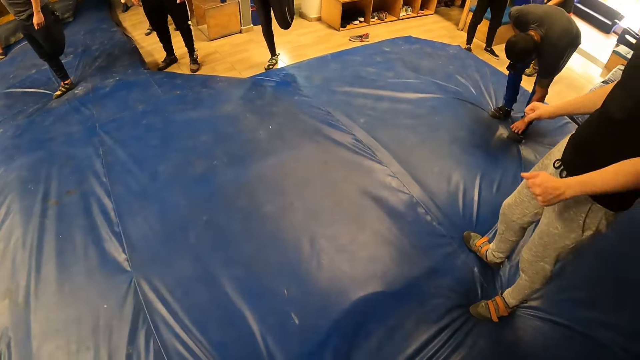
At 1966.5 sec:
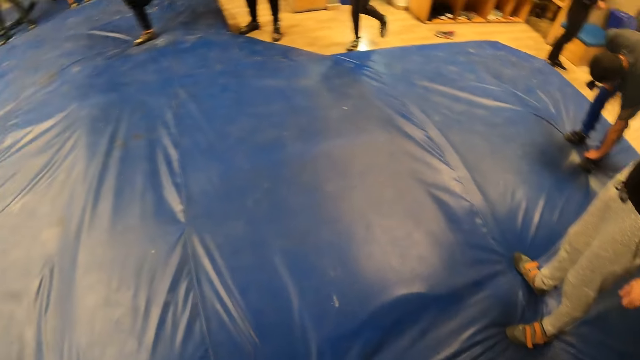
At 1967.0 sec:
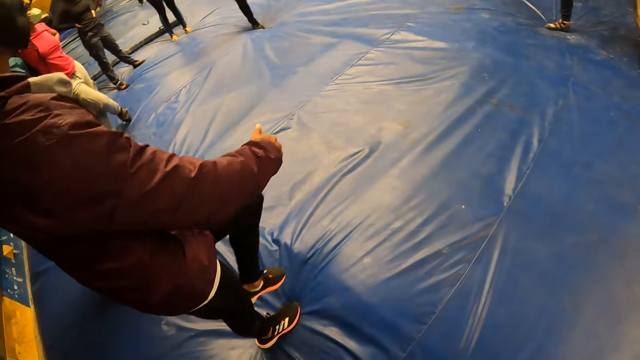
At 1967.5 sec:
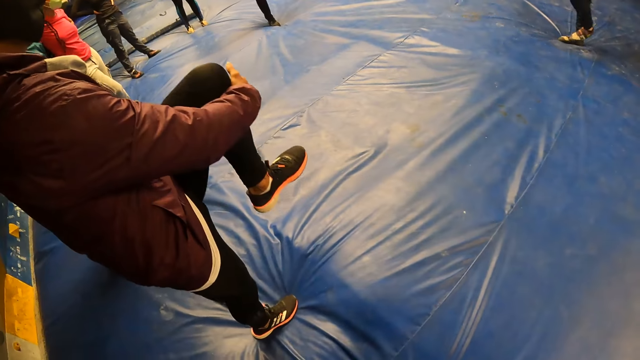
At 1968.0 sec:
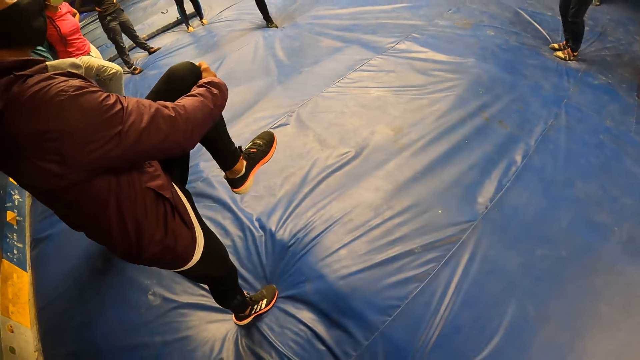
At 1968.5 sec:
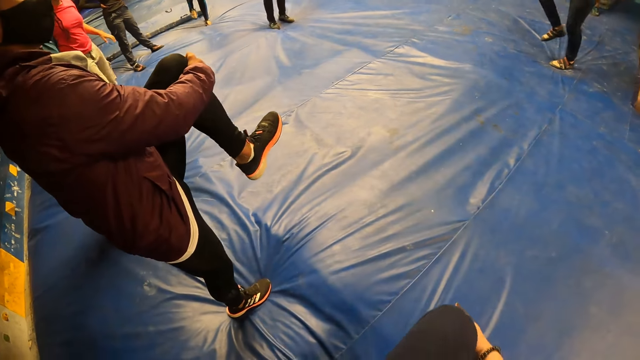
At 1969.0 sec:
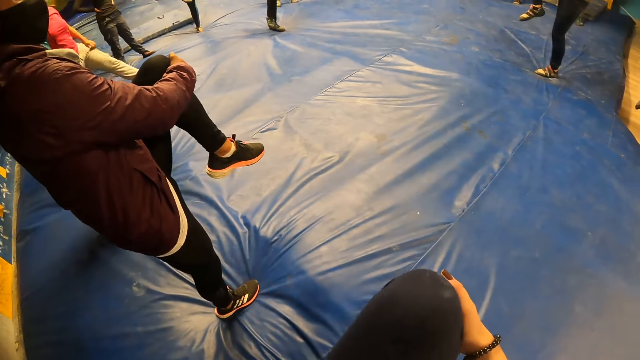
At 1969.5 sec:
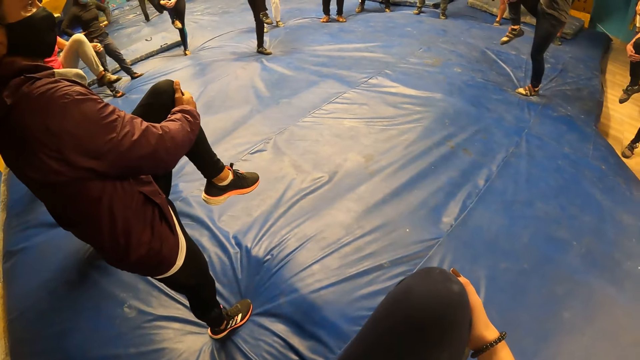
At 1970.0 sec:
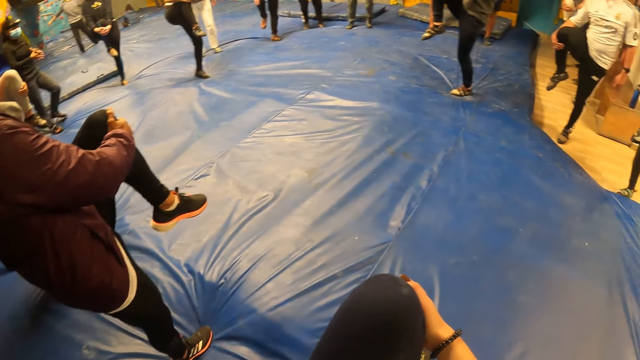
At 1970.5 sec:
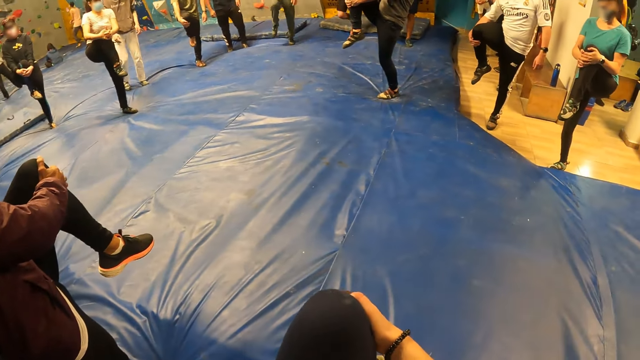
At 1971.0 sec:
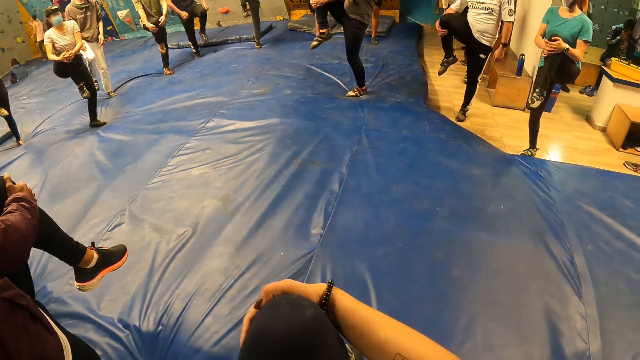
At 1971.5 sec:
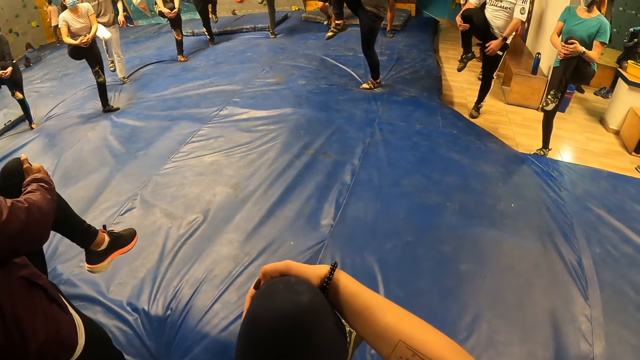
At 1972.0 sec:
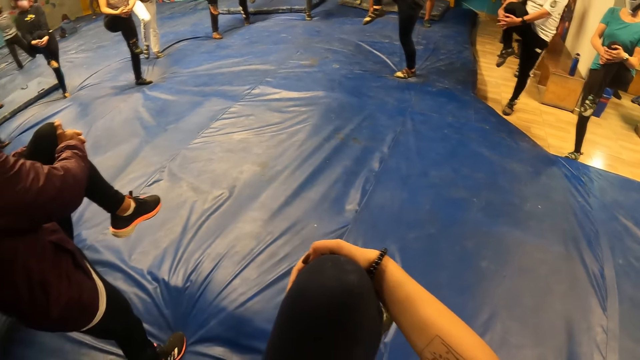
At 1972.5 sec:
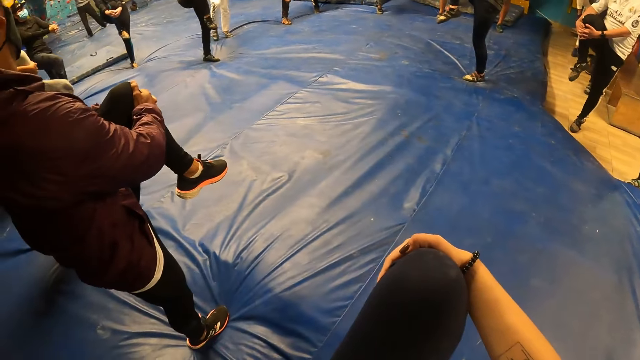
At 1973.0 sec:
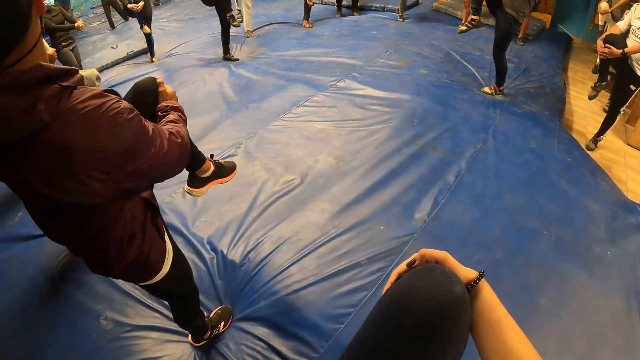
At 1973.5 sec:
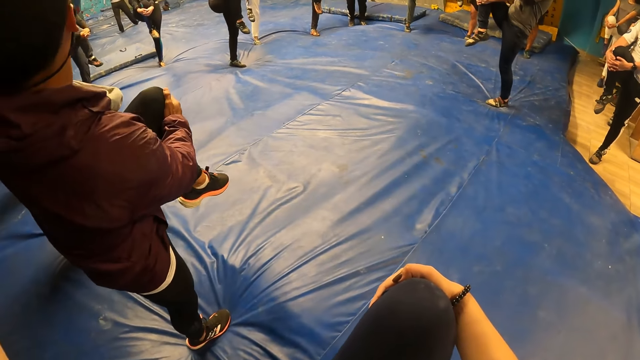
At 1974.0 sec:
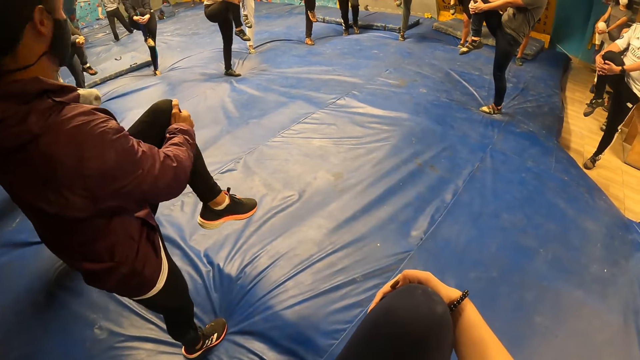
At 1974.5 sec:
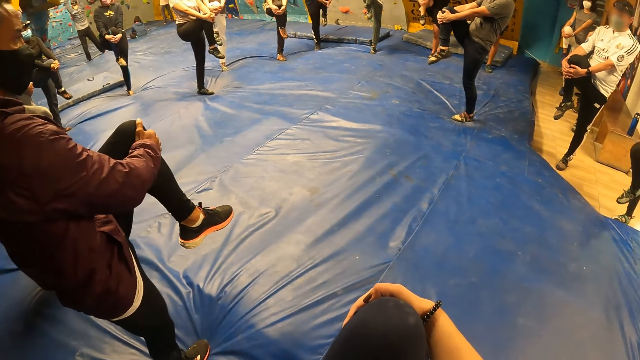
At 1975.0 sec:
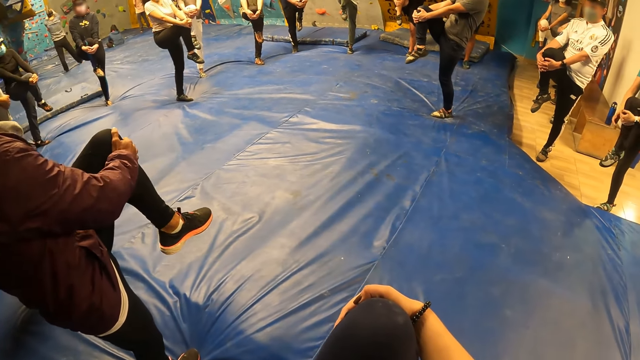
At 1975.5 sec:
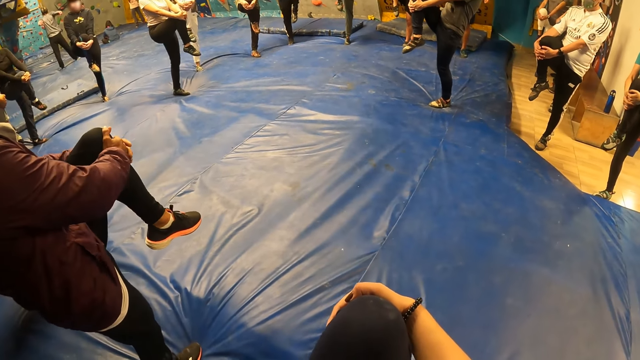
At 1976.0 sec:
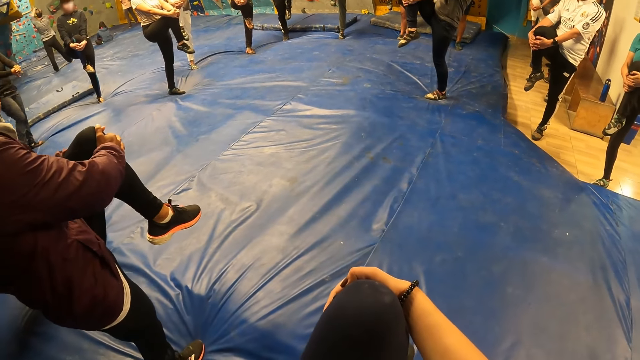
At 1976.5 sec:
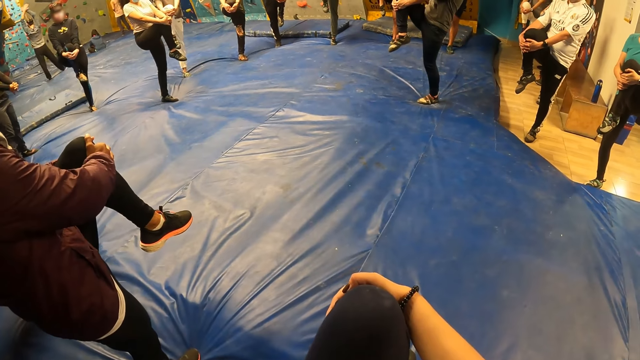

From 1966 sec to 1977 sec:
The trainer exercises his left leg. The trainer stretches his leg. The camera wearer exercises her left leg.

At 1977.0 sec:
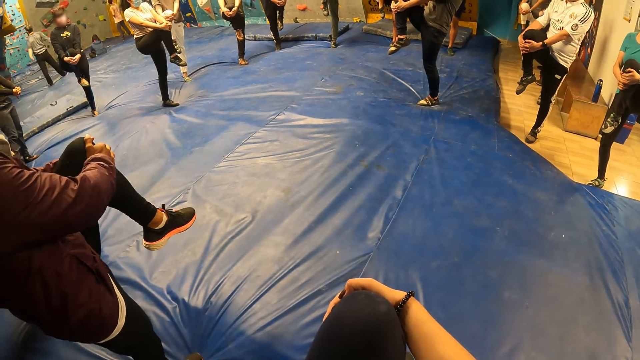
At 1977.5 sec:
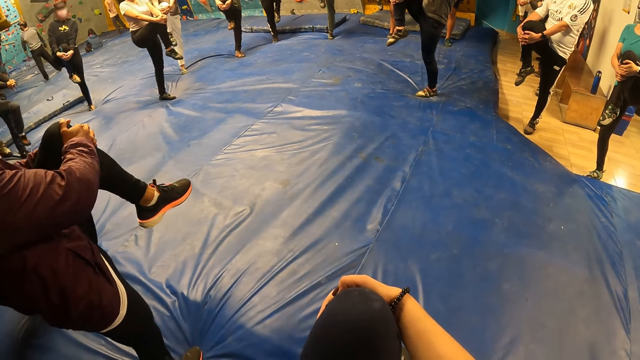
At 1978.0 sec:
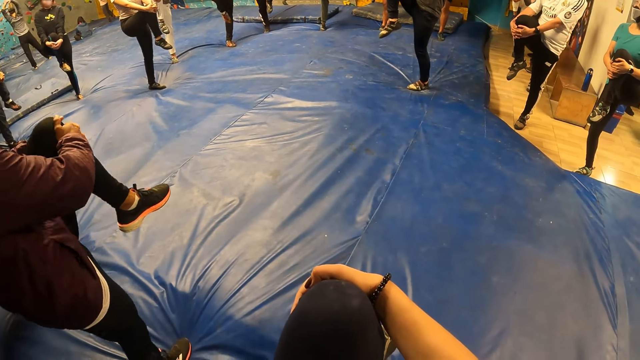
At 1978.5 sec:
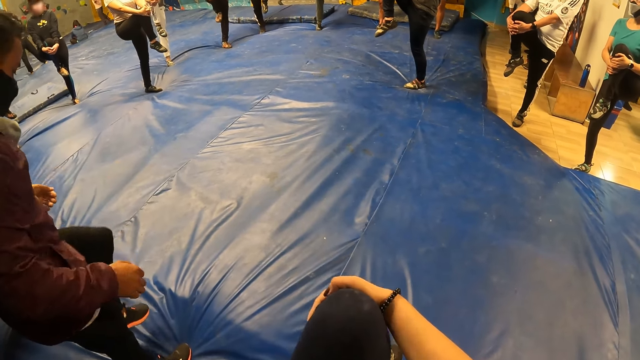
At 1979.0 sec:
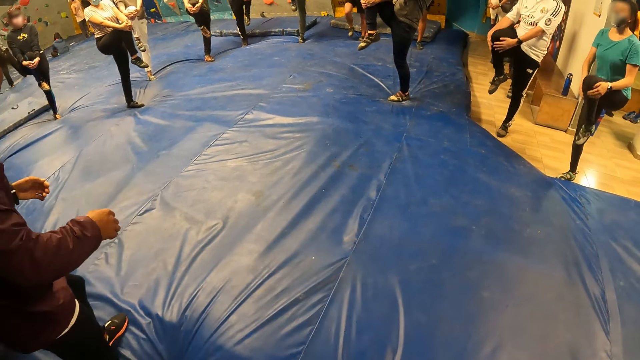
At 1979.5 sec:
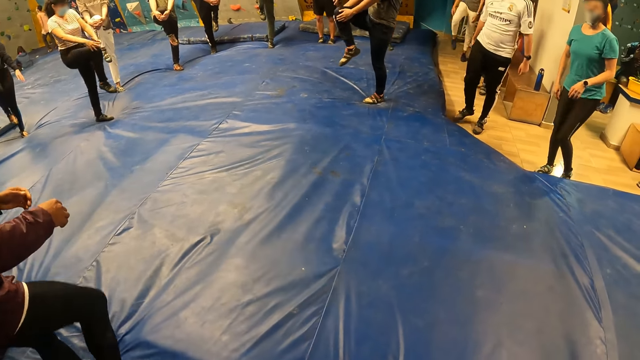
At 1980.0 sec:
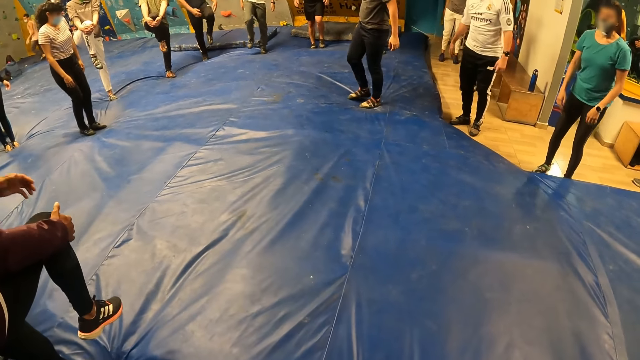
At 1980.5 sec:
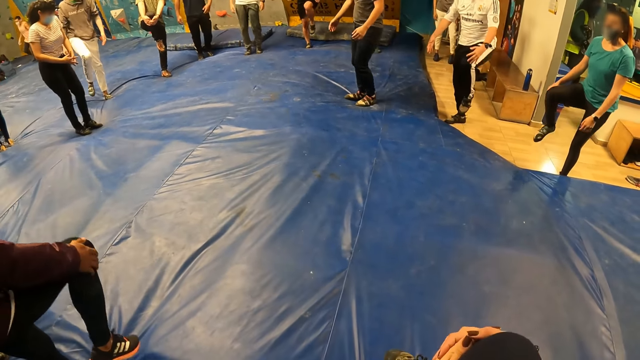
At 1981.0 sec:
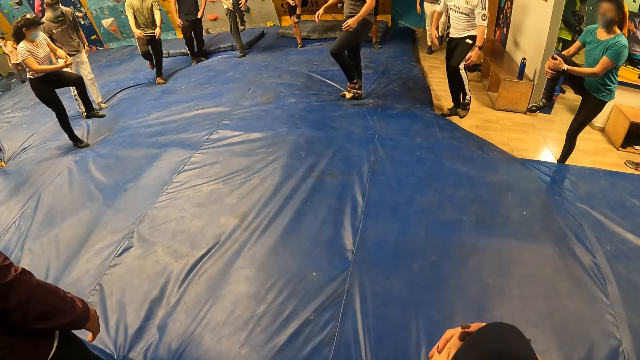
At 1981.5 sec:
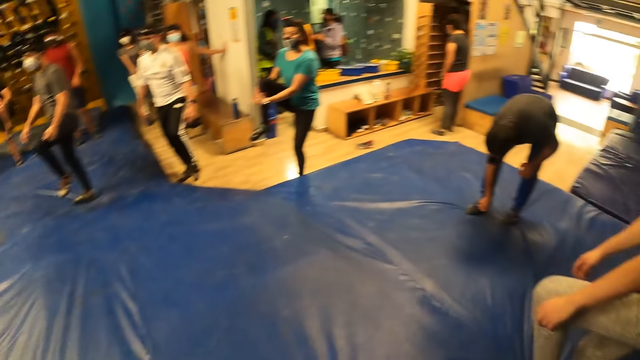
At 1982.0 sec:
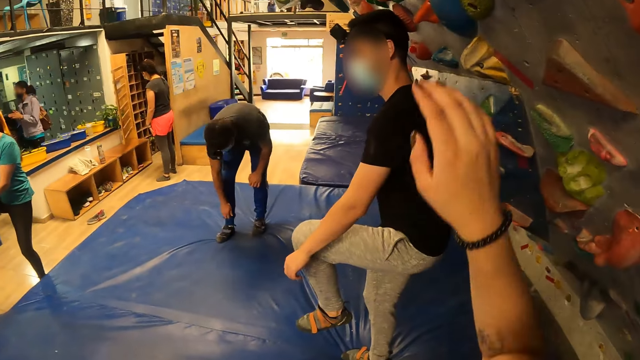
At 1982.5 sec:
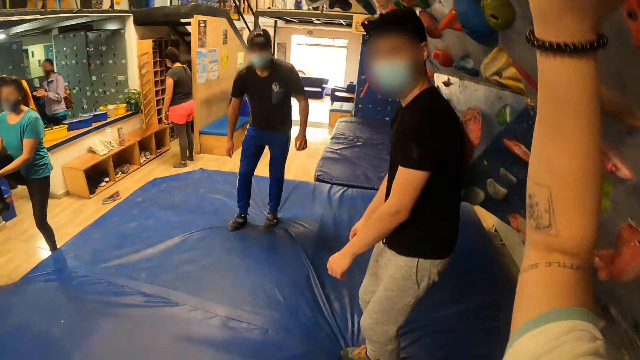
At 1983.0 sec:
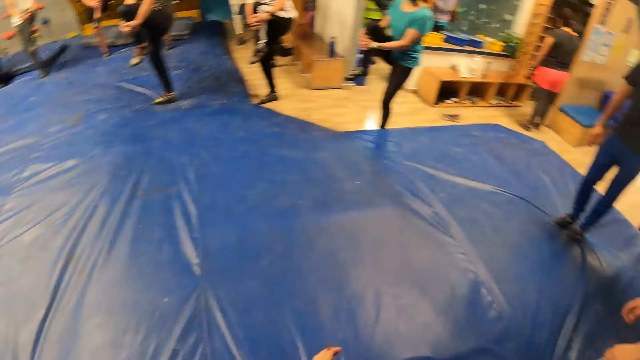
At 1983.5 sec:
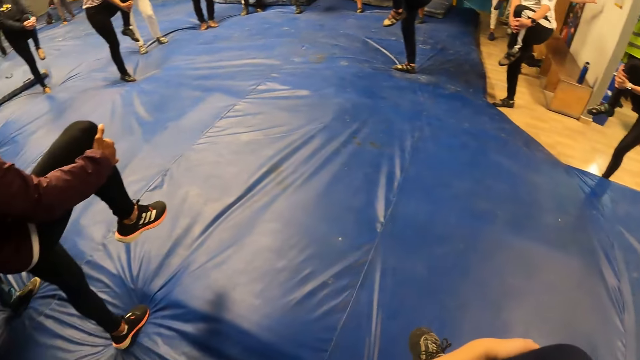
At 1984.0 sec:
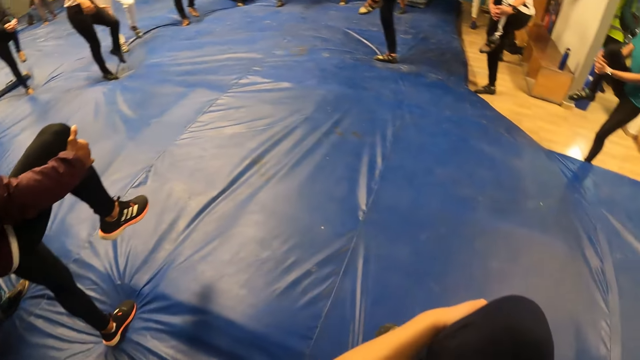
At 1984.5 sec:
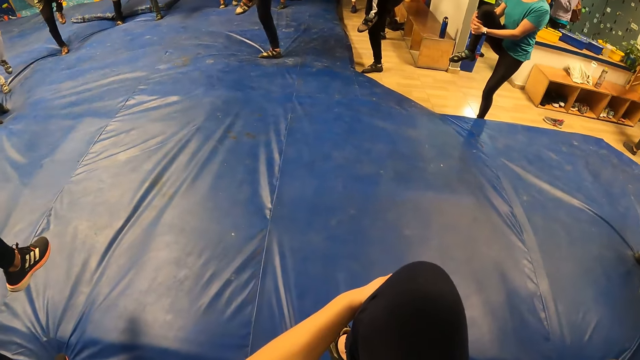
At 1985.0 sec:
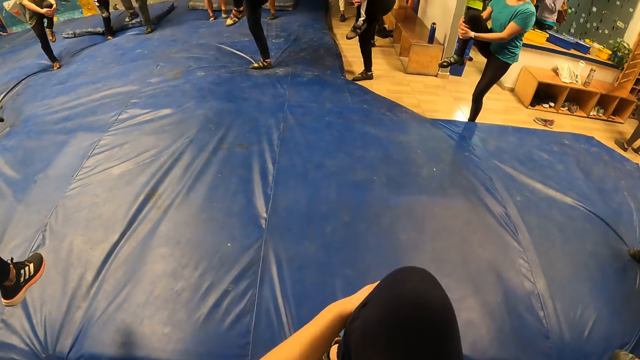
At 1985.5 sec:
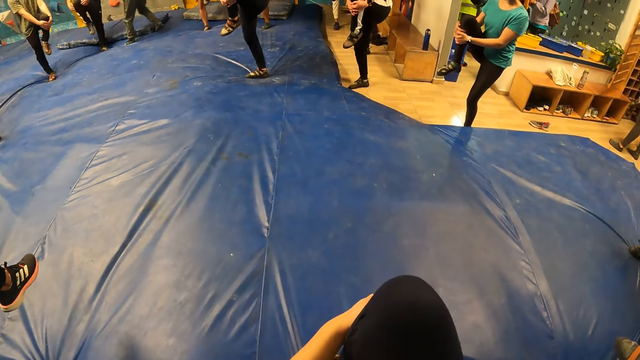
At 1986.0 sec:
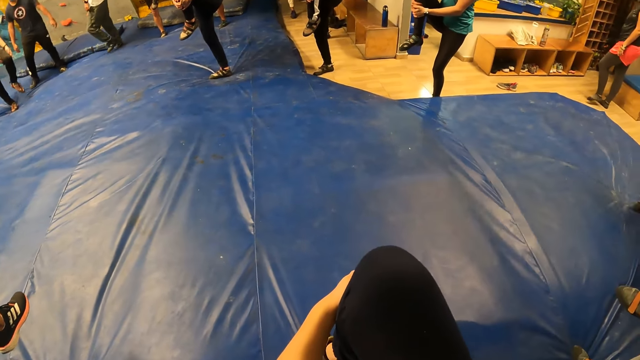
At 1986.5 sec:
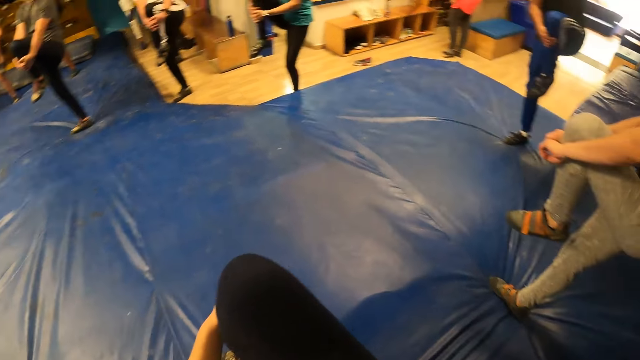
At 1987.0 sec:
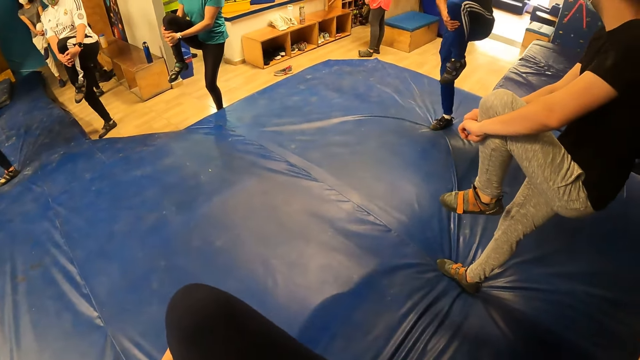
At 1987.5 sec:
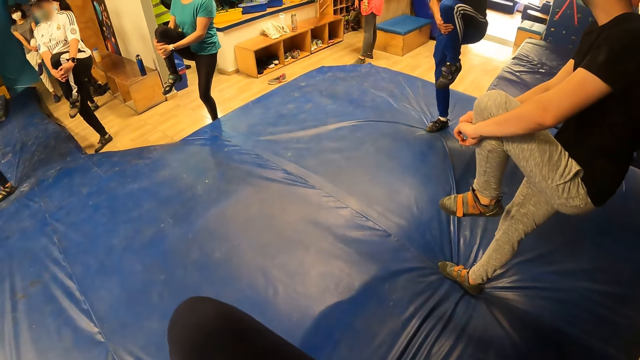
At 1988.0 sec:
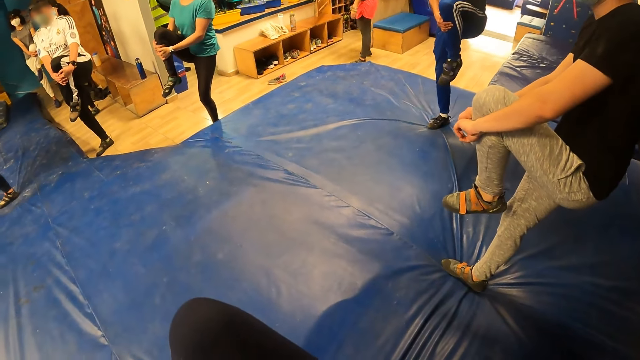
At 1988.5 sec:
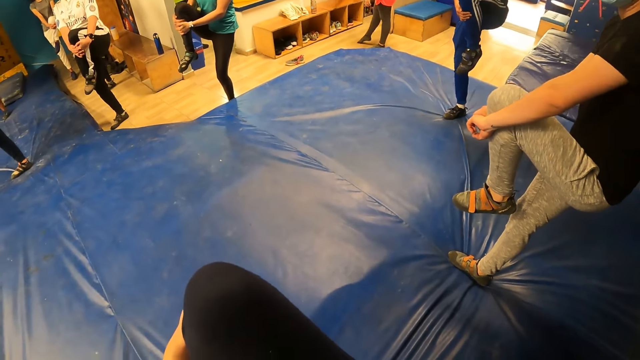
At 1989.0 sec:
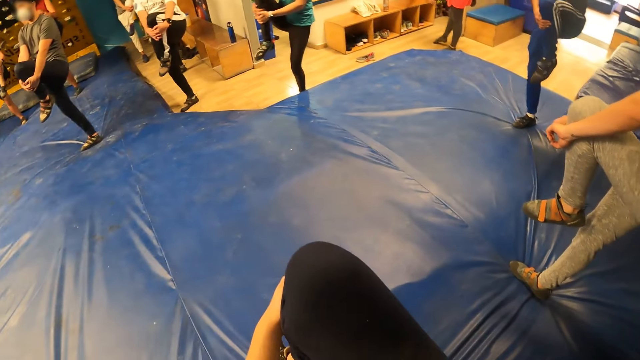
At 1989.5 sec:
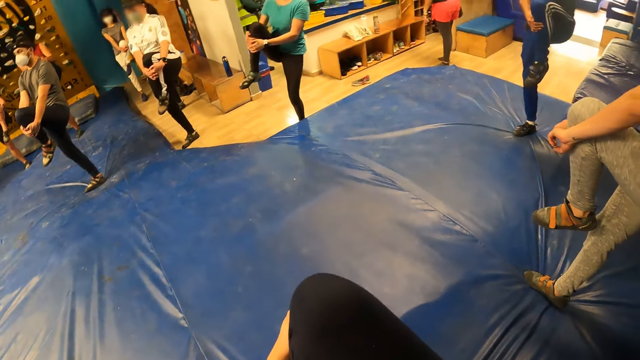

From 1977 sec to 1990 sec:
A trainer stretches his leg. The camera wearer touches the wall with her right hand. She stretches her hand. The trainer exercises his right leg. The camera wearer stretches her leg.
